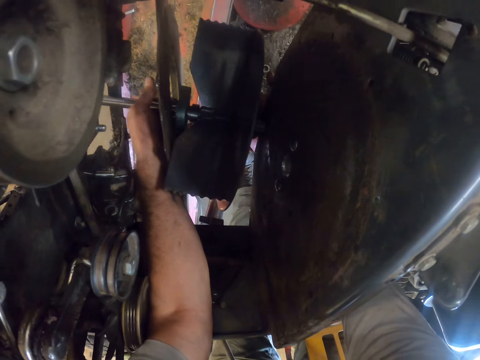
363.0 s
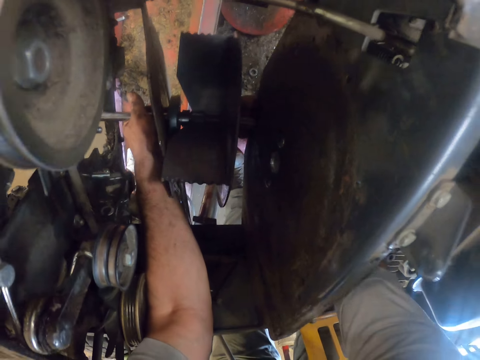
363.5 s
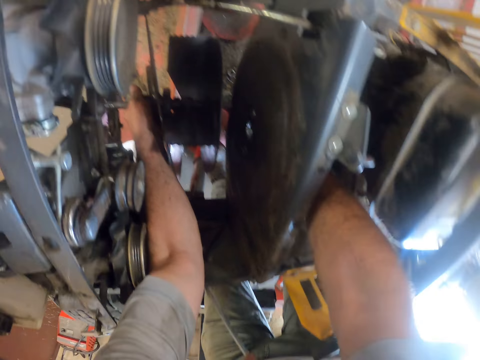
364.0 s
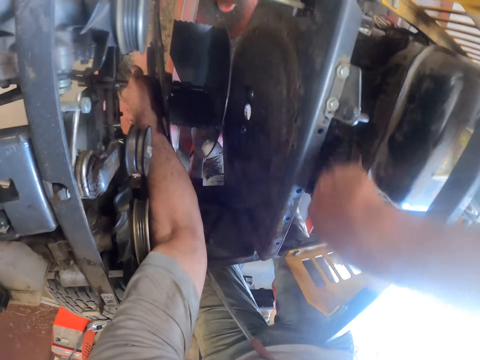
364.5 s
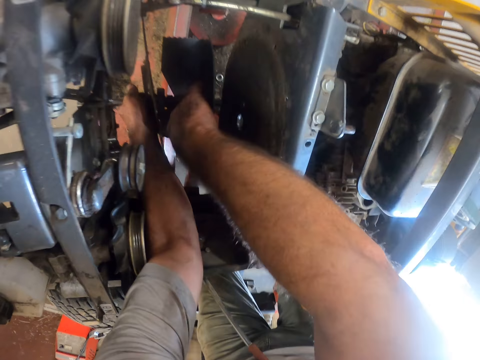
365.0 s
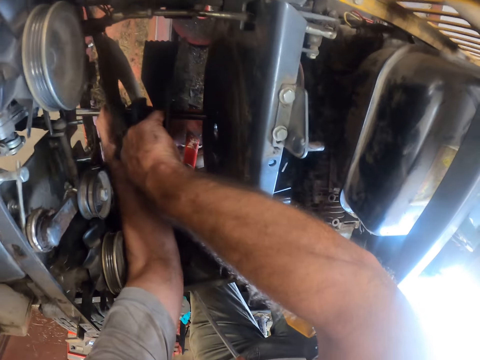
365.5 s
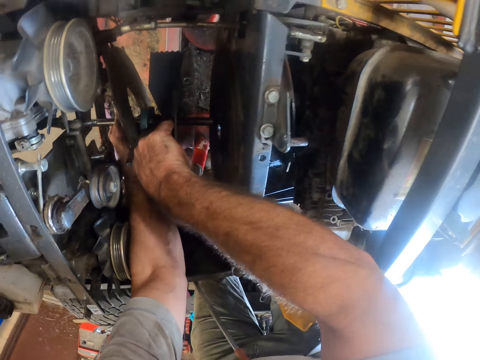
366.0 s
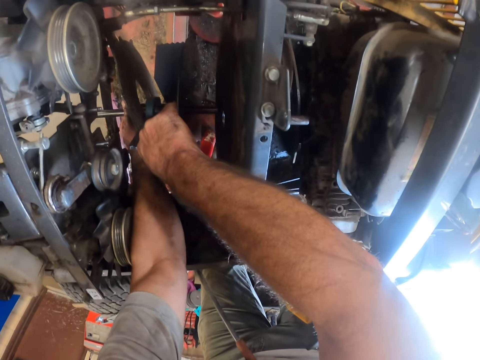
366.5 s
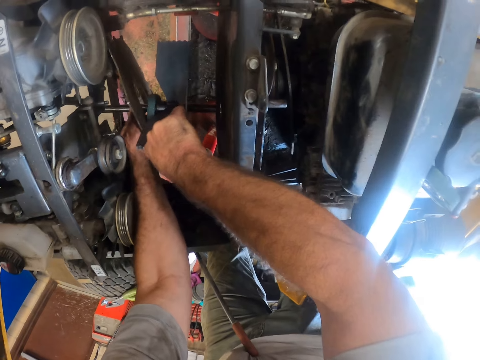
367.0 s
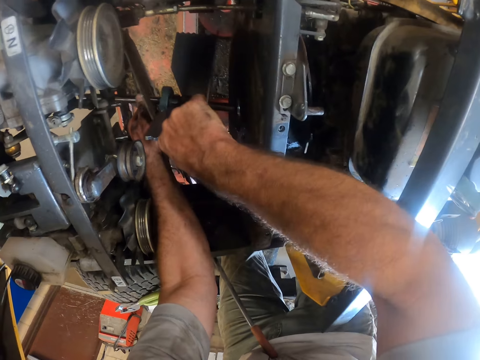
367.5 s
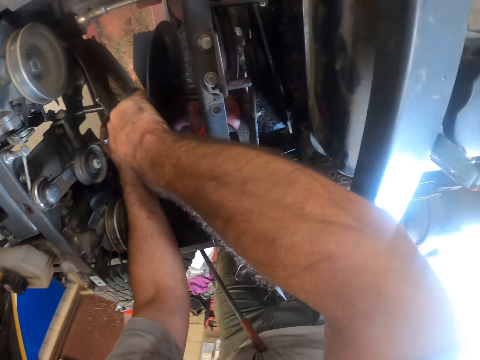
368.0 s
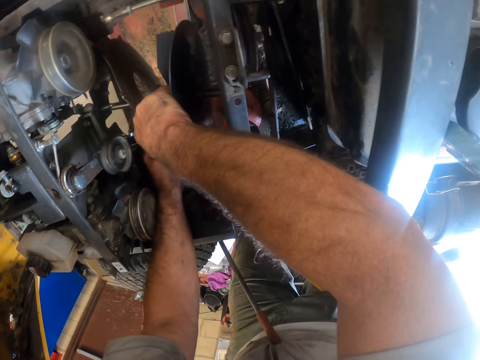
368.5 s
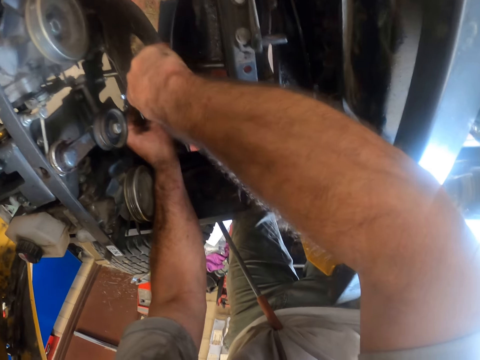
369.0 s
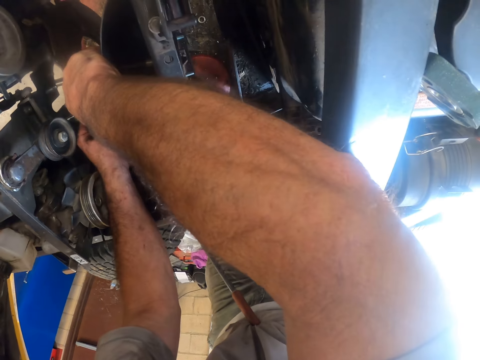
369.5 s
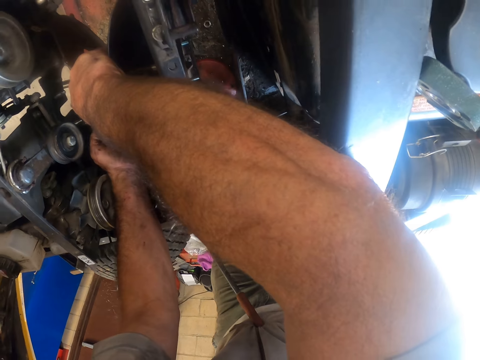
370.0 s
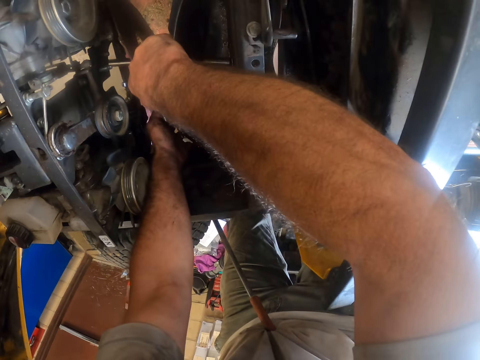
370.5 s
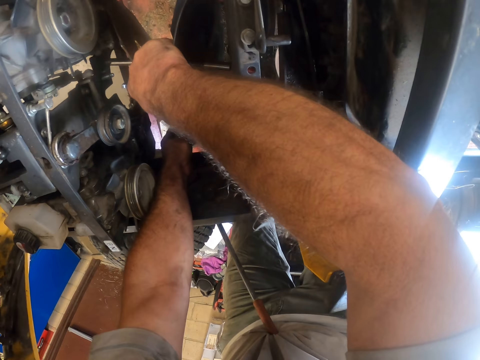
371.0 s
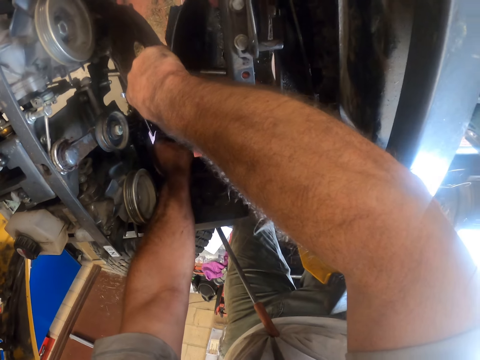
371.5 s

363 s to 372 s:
The camera wearer fixes the blade to the lawnmower with both his hands.

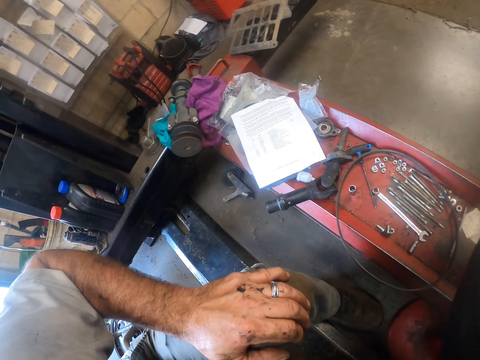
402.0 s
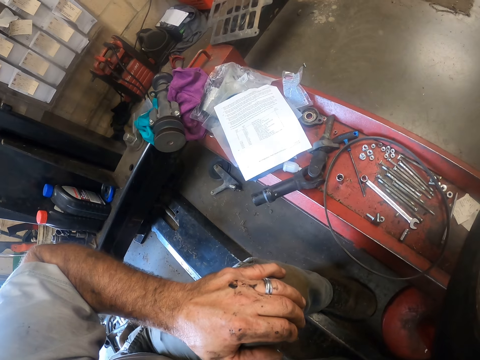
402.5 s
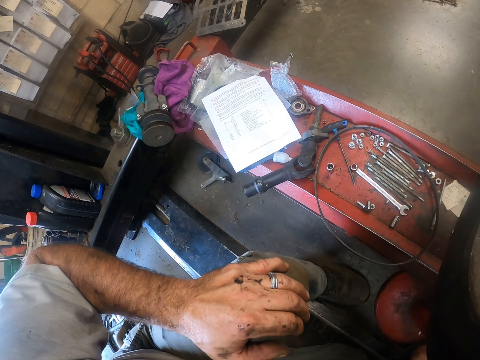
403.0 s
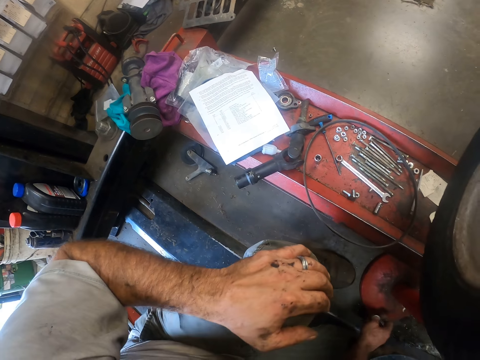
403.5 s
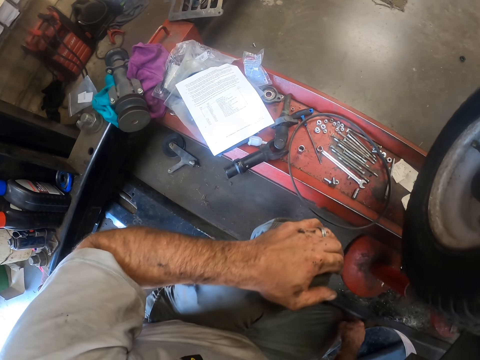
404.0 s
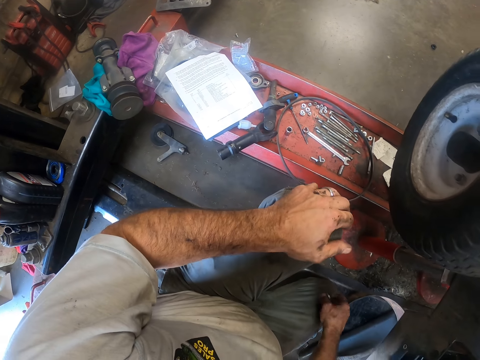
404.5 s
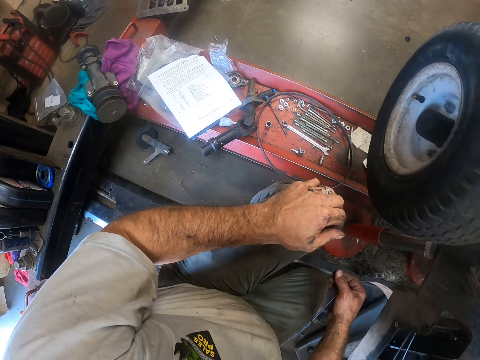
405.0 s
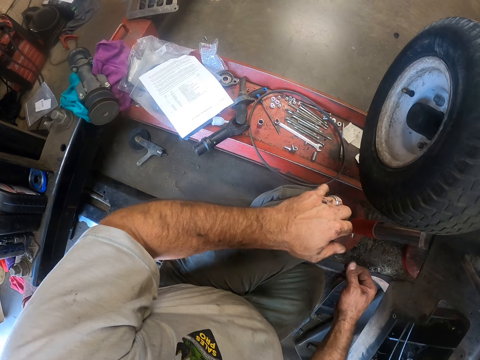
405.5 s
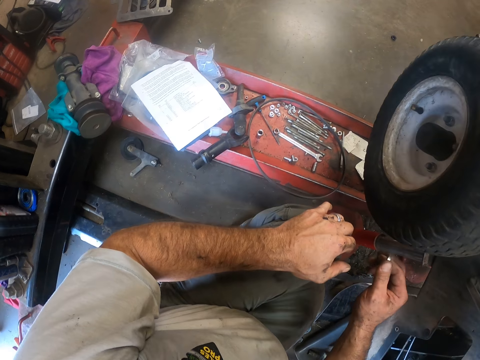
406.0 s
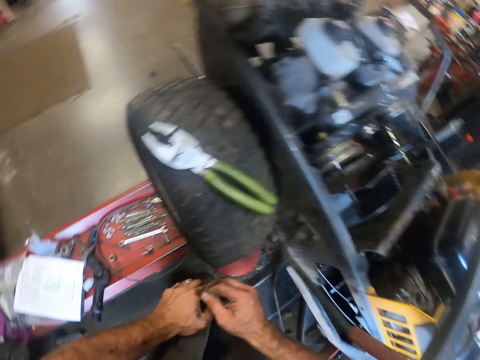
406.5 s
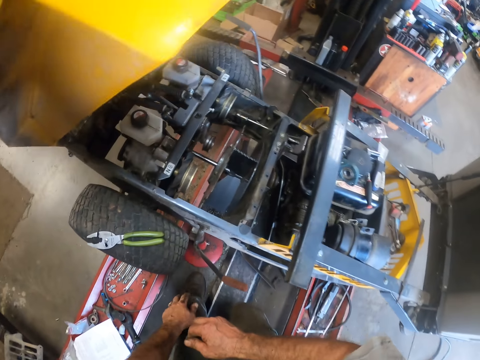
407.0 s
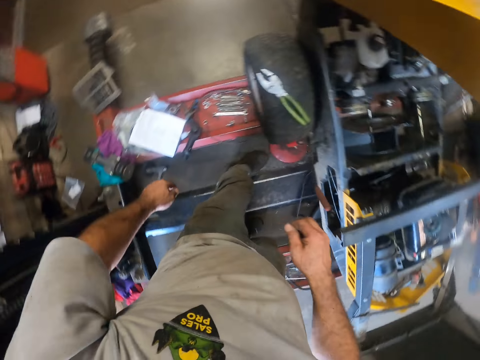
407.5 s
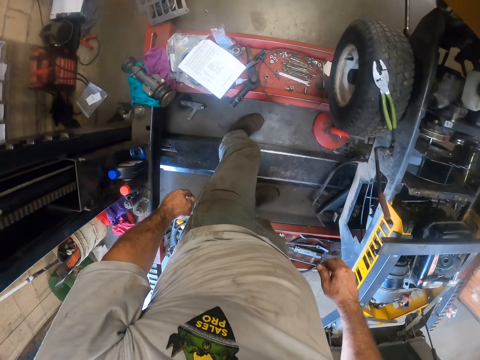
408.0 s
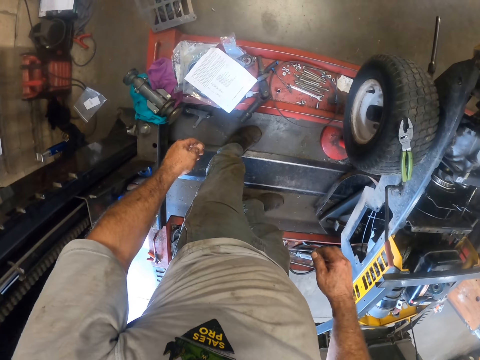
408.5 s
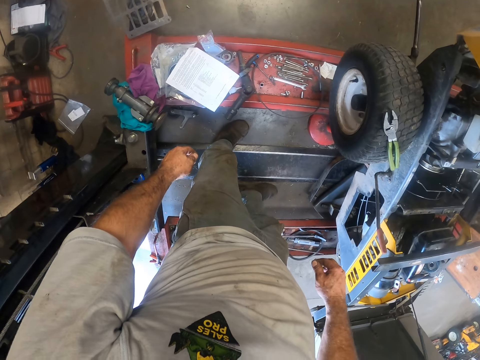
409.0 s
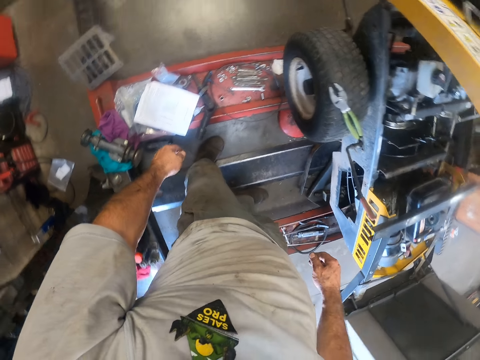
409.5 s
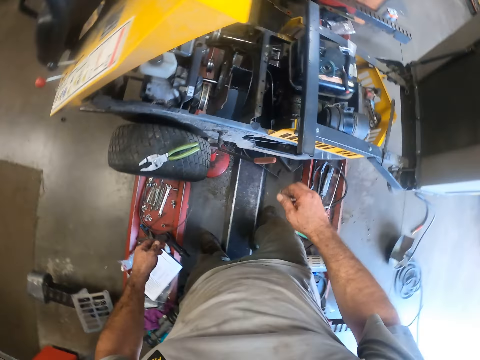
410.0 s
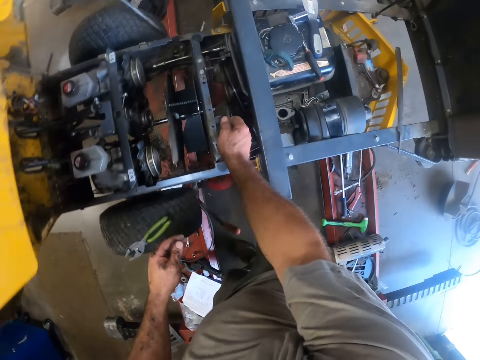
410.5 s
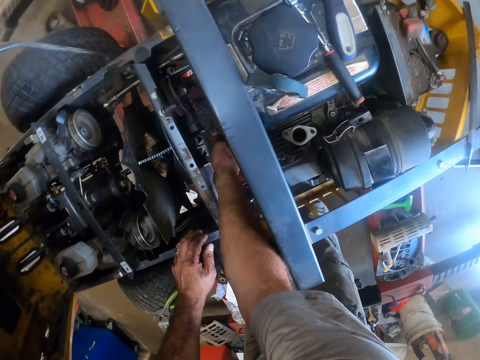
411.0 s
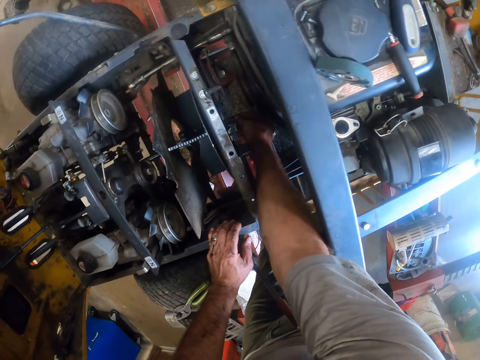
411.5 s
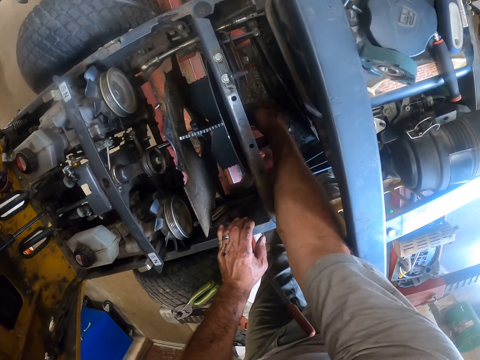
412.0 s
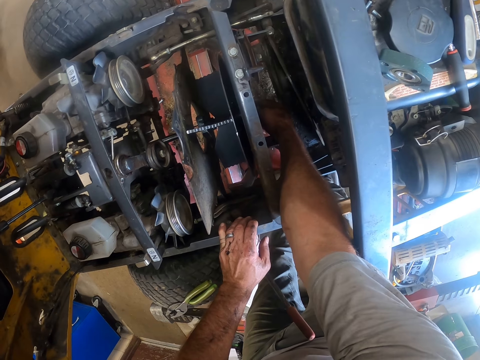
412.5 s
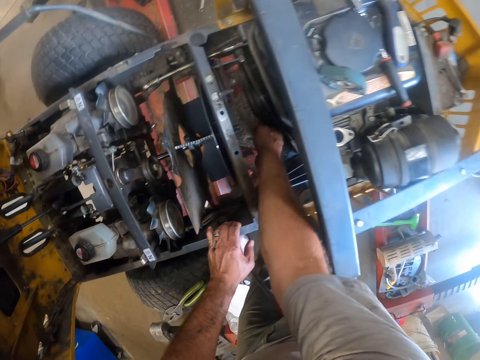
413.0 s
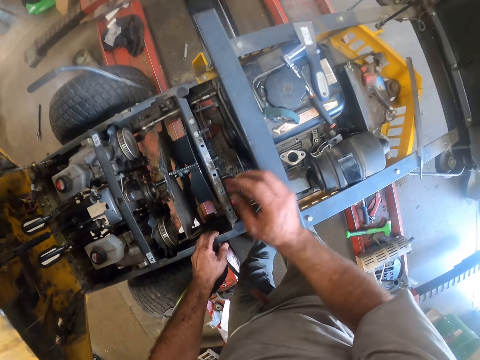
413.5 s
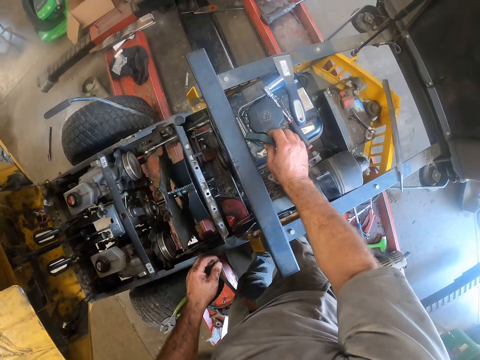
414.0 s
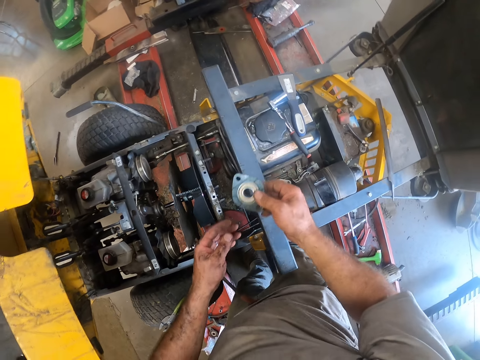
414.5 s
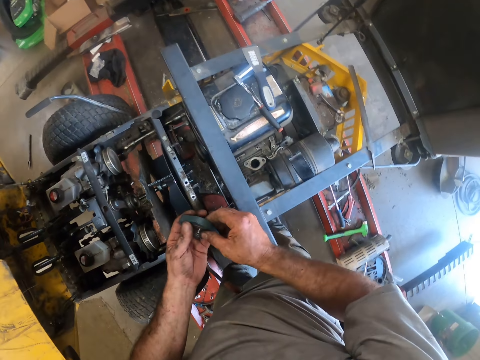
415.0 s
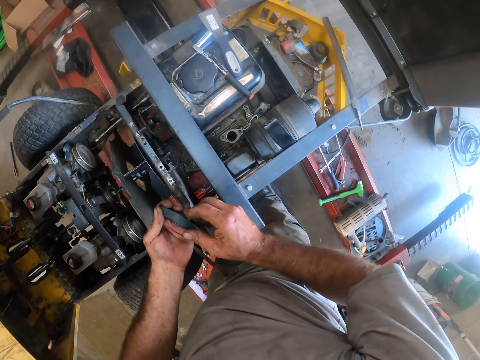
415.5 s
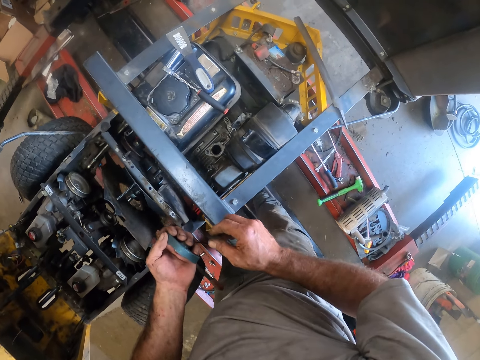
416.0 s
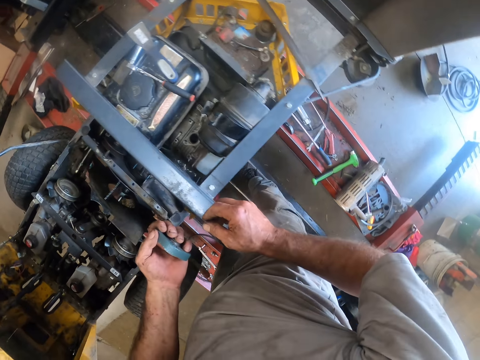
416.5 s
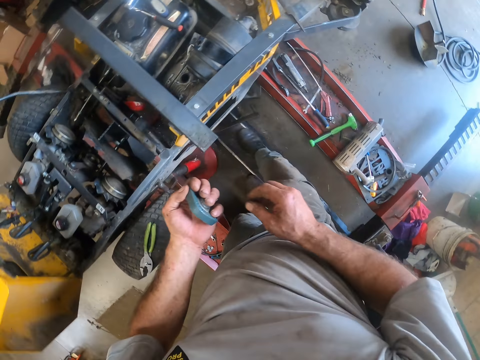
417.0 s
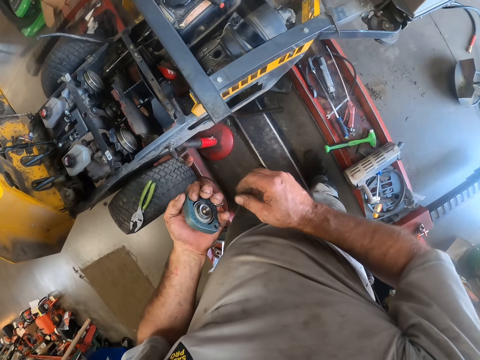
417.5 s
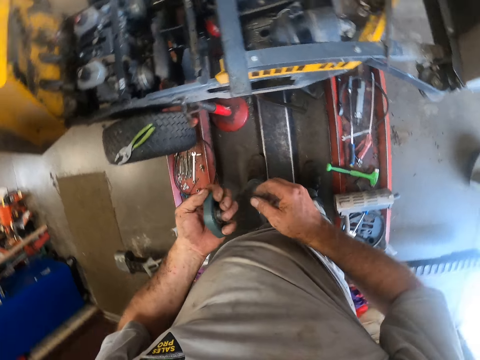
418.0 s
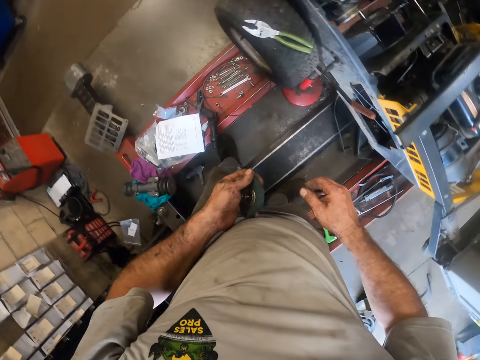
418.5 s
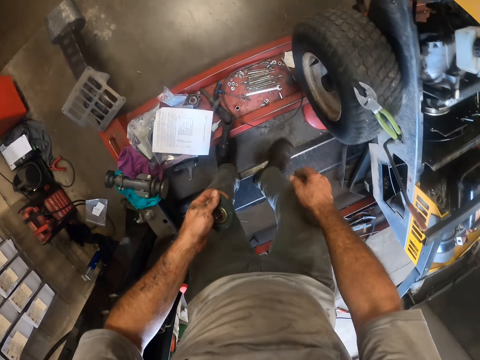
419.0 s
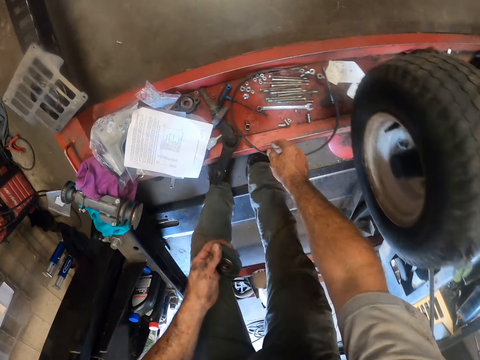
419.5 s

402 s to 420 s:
The camera wearer picks up a nut underneath the lawnmower with his right hand. He fixes the nut to the lawnmower with his right hand. He picks up the magnet from the lawnmower with his right hand. He passes the magnet from his right hand to his left hand.
